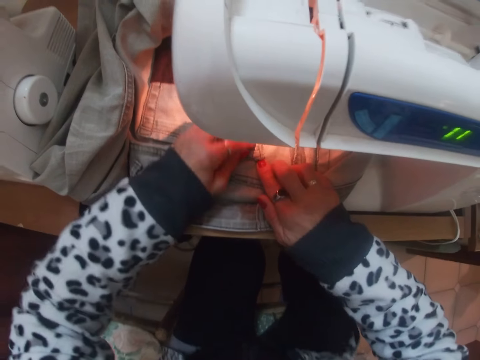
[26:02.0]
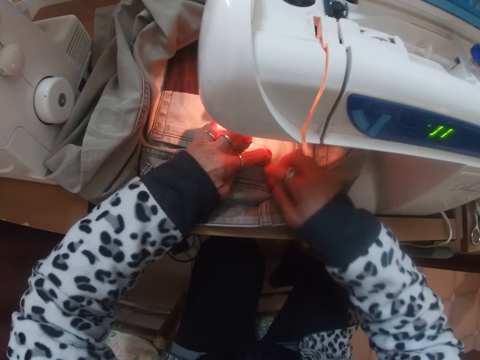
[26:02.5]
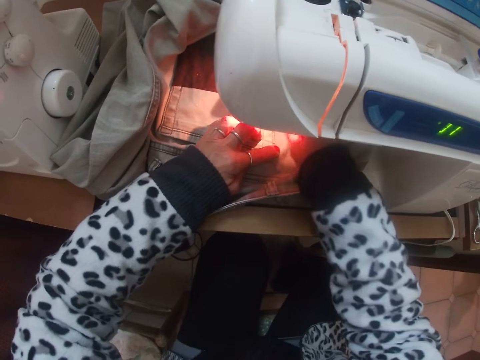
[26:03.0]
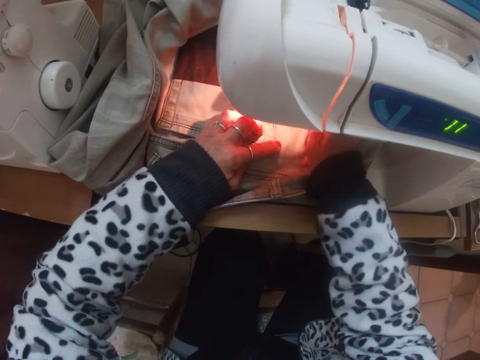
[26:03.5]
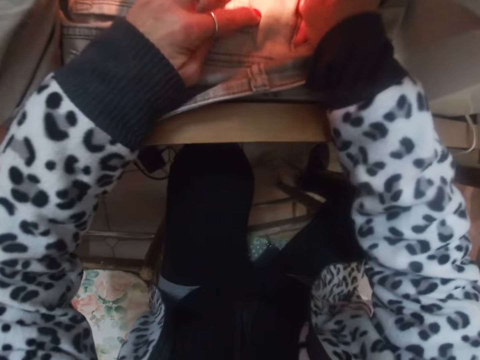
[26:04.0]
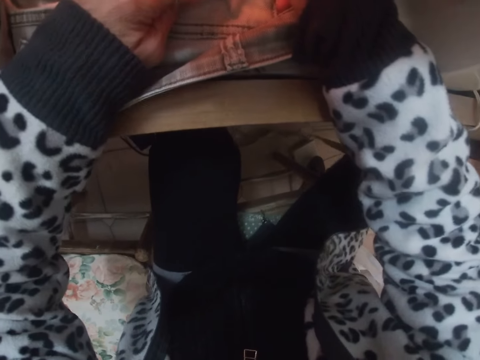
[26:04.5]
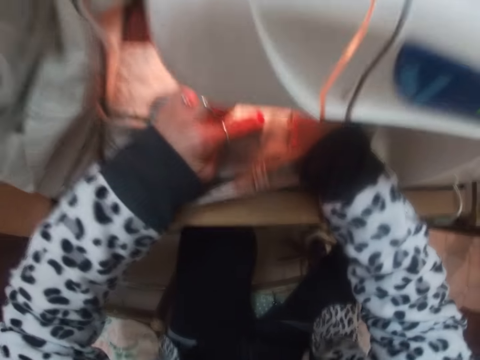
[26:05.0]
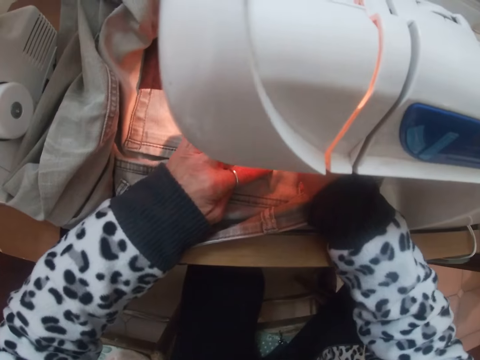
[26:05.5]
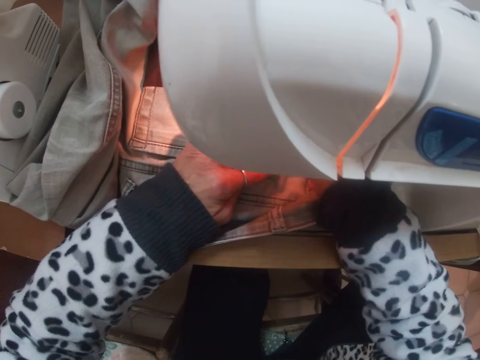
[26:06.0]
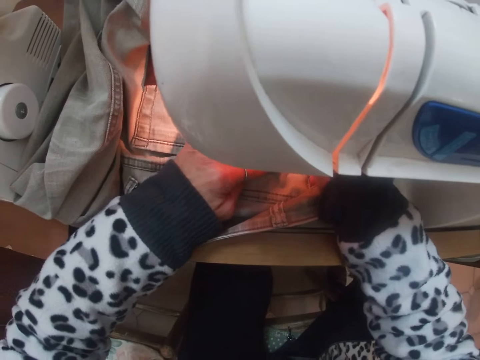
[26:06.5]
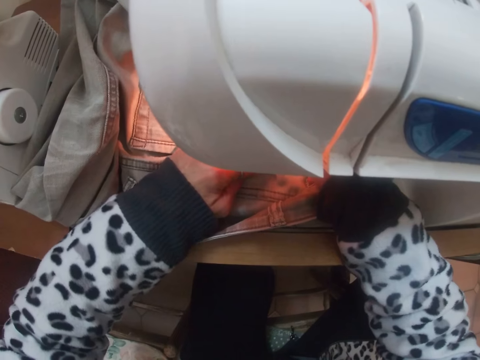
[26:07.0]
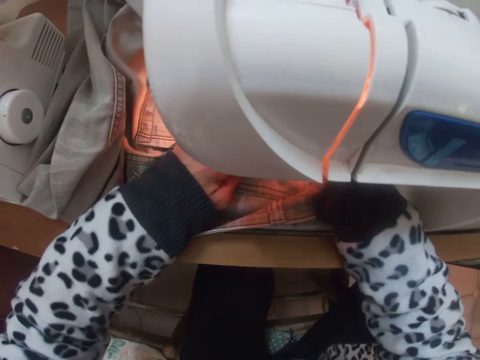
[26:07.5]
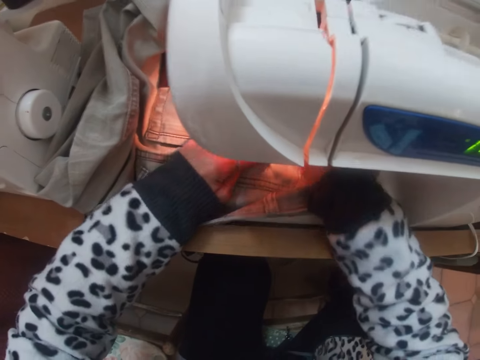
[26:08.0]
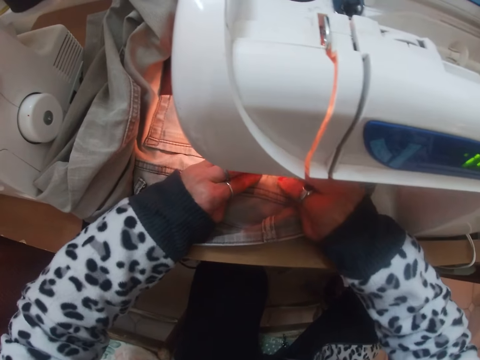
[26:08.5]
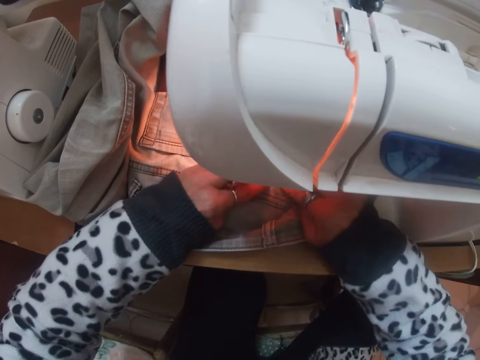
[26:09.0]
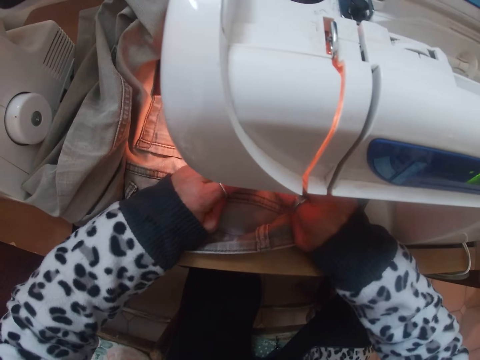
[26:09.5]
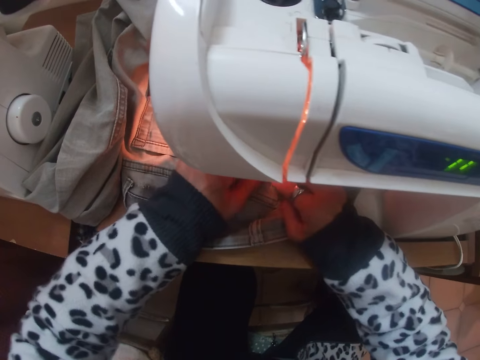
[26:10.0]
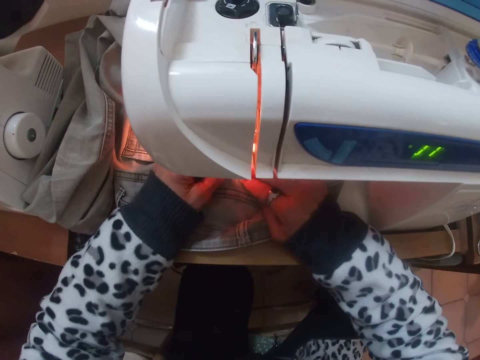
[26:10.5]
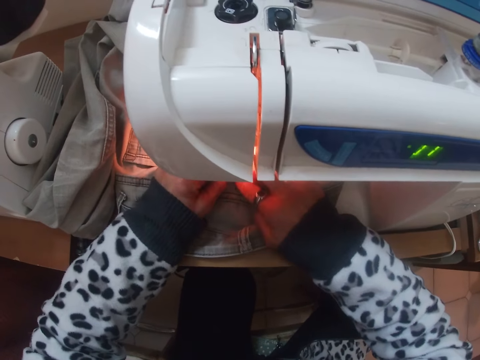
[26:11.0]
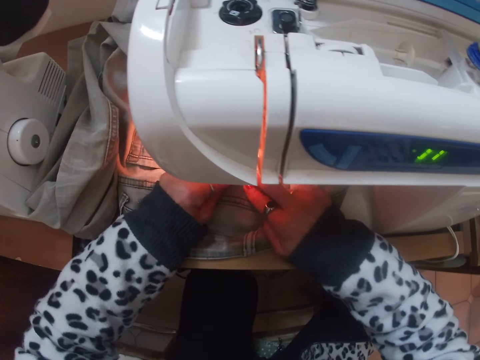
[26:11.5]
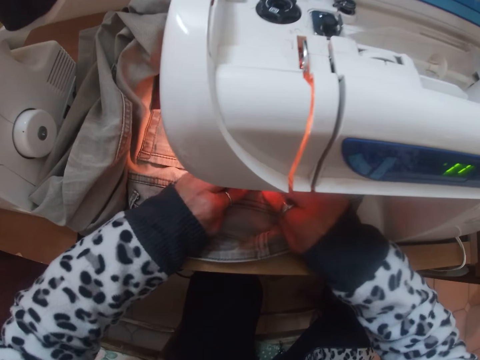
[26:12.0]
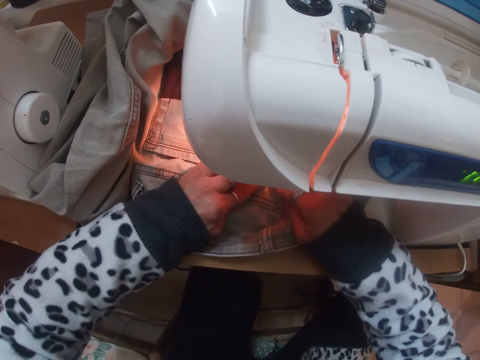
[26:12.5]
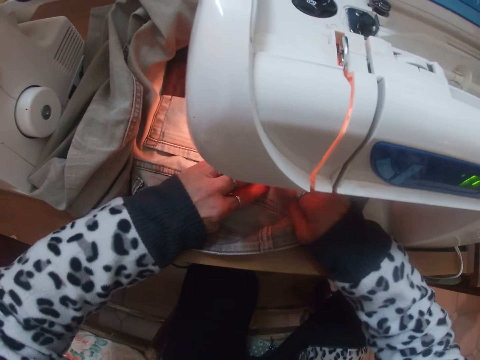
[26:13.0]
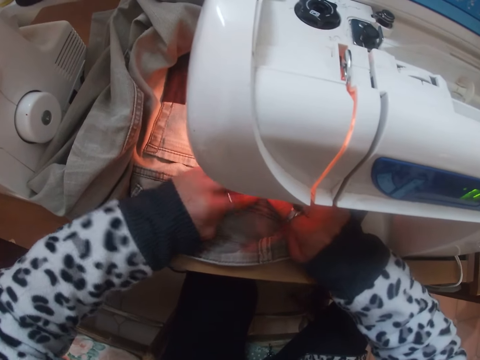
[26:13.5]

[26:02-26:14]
The camera wearer moves her right leg. She sews the cloth with the sewing machine. She straightens a pair of pants. She sets the cloth on the needle plate of the sewing machine with both hands.

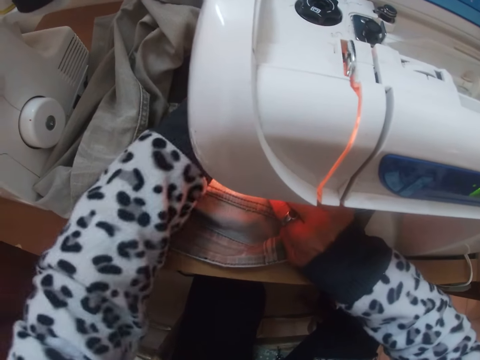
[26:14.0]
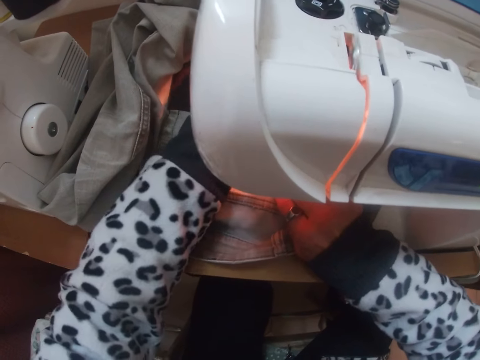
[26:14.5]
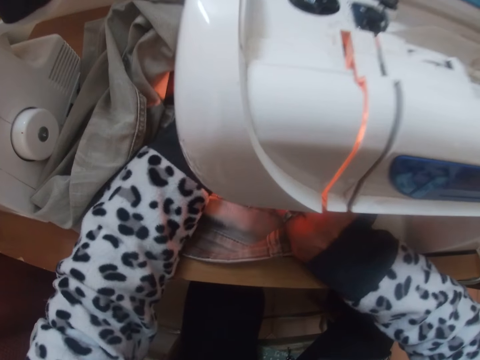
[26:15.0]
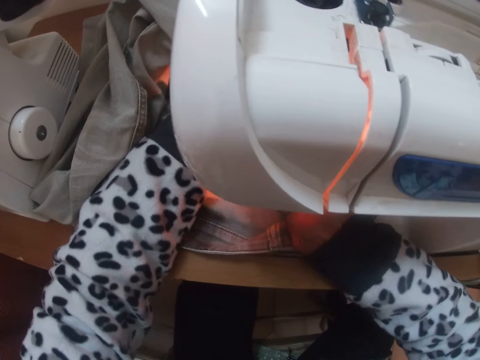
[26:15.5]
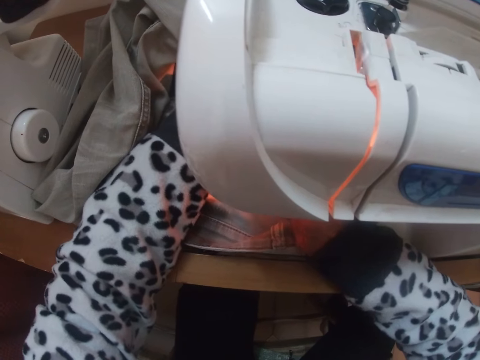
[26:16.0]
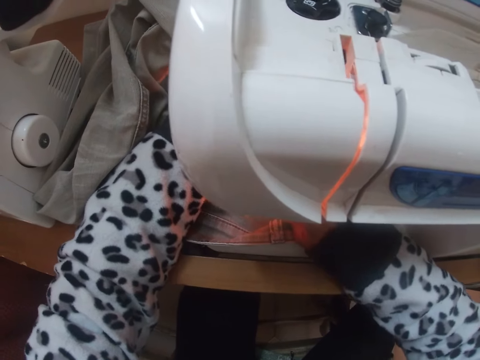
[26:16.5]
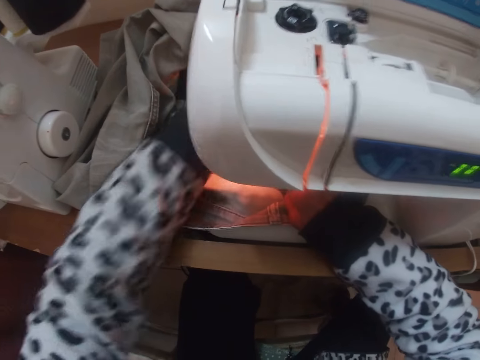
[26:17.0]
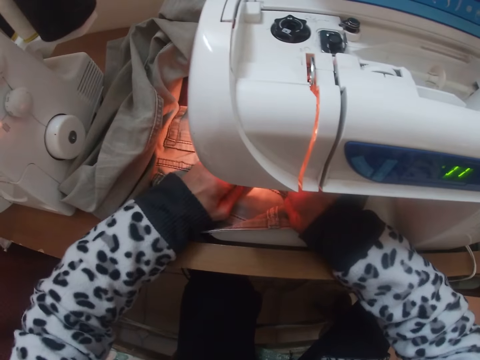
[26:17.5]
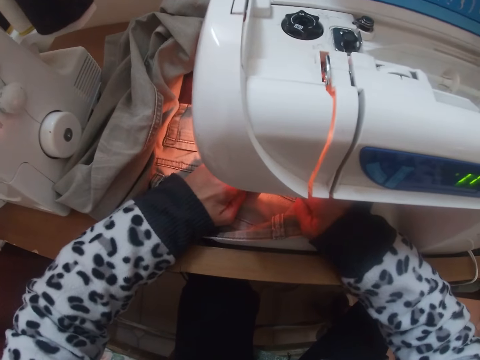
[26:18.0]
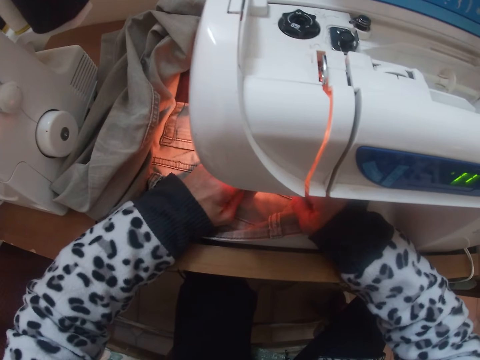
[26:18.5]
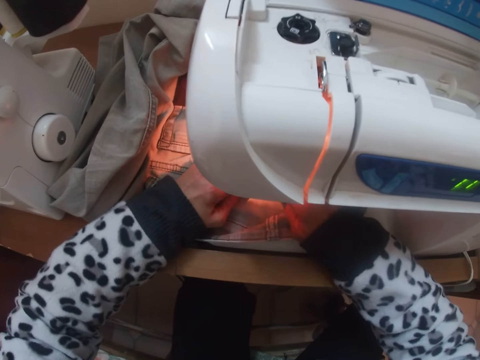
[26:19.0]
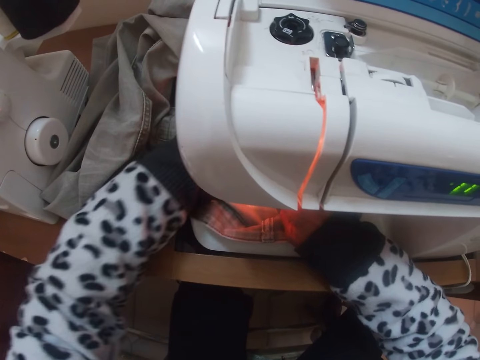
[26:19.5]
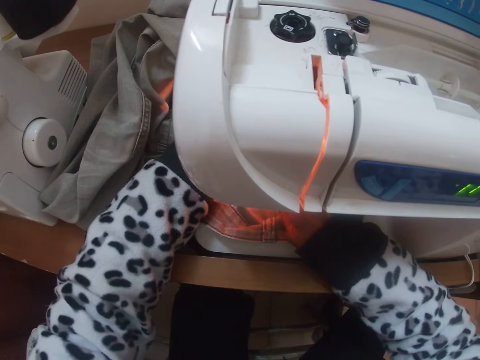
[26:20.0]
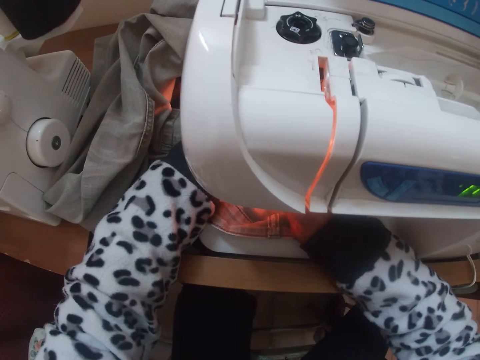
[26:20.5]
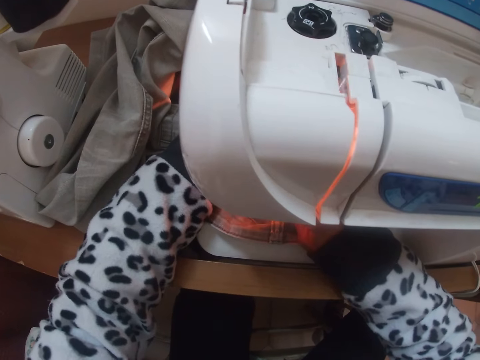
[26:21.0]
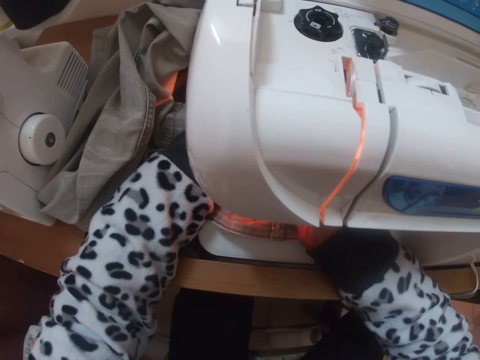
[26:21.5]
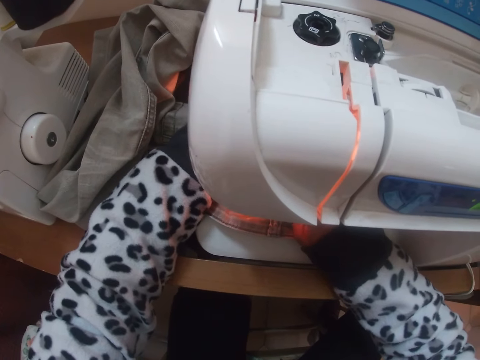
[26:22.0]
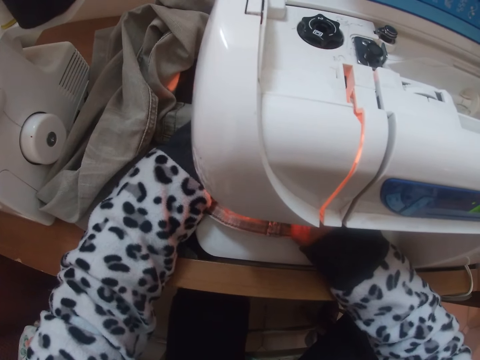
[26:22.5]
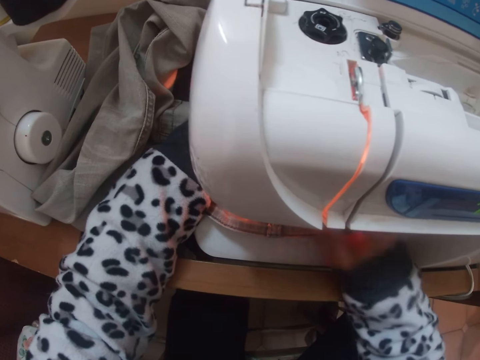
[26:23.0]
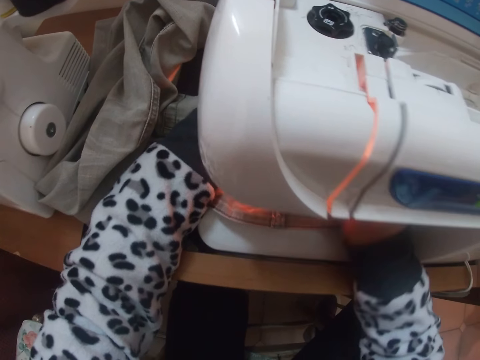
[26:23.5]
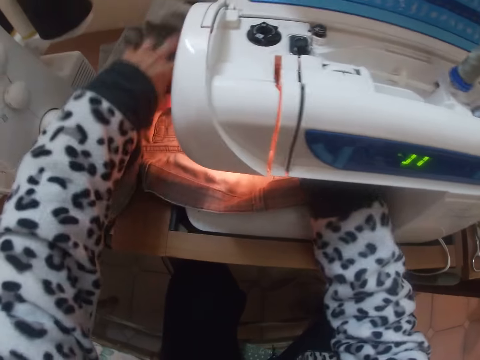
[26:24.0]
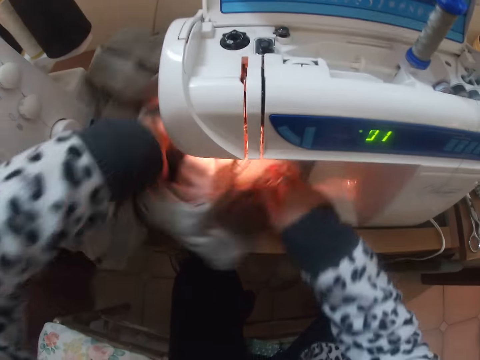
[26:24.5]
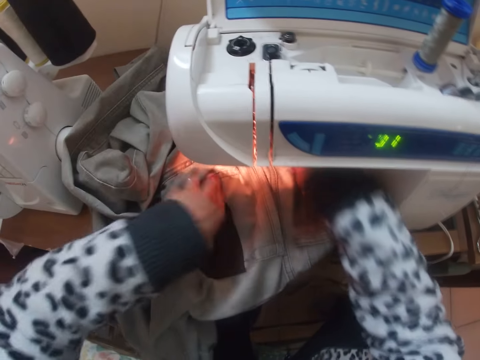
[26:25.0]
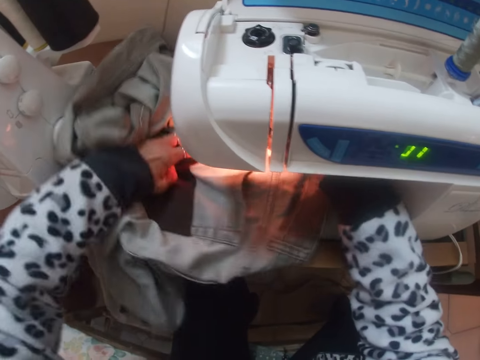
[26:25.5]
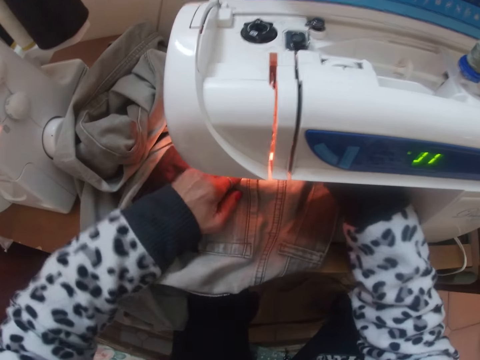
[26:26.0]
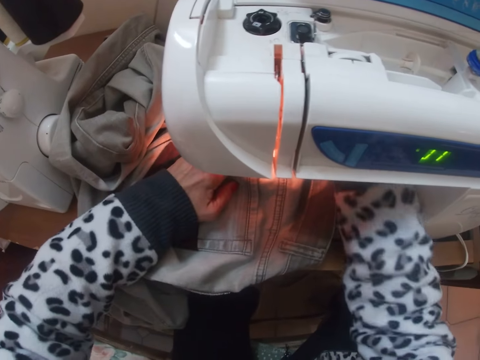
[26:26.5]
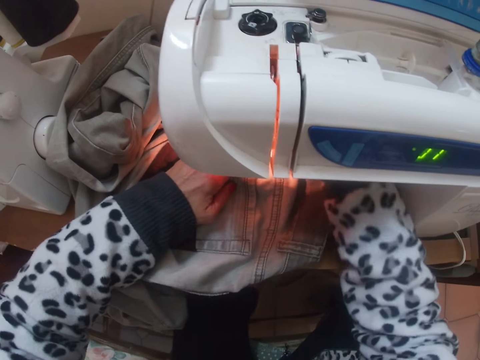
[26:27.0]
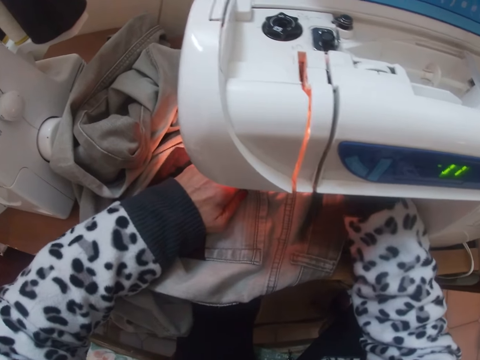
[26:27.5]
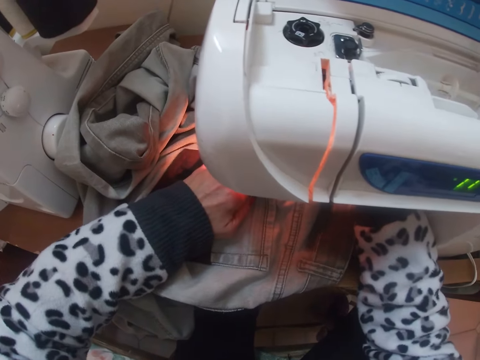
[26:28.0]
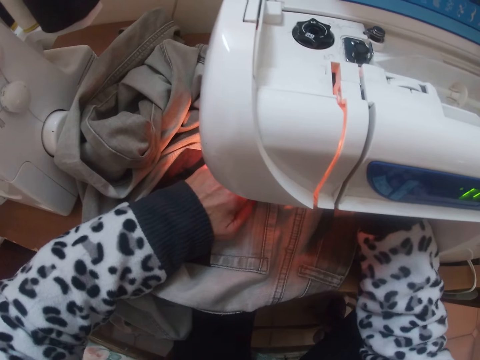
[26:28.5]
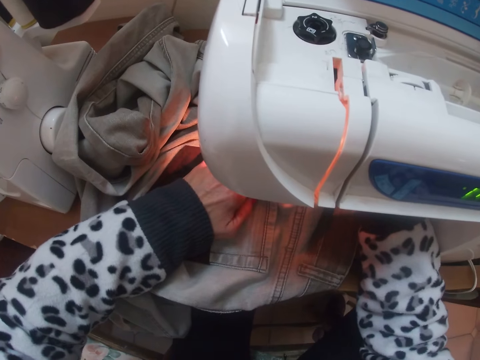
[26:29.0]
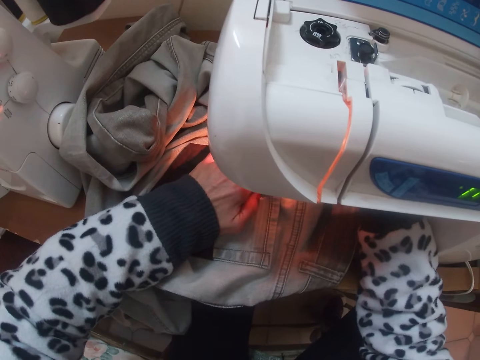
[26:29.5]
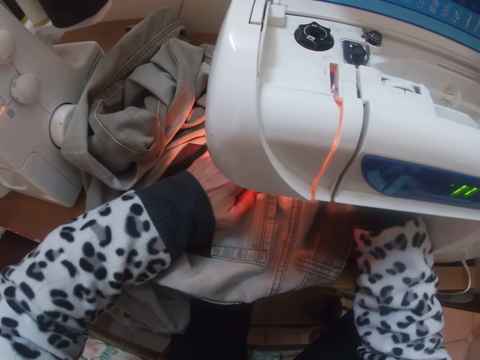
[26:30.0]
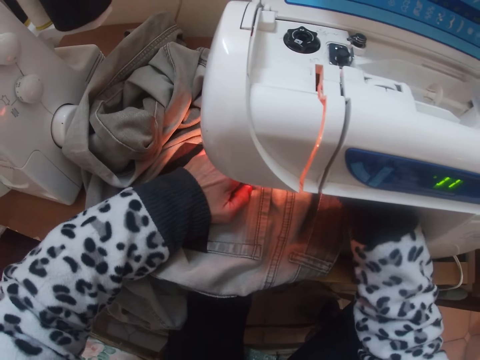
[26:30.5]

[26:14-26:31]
The camera wearer sews the cloth with the sewing machine. She sets the cloth on the needle plate of the sewing machine with both hands. She sews the cloth with the sewing machine. She raises the presser foot of the sewing machine with her right hand. She moves the cloth on the needle plate of the sewing machine with both hands. She turns a pair of pants on the sewing machine. She sews the cloth with the sewing machine.
